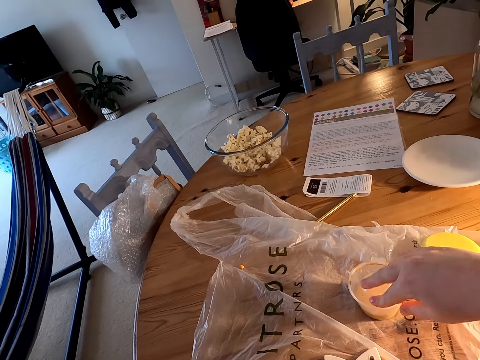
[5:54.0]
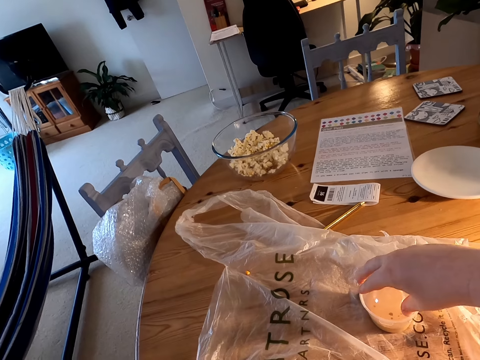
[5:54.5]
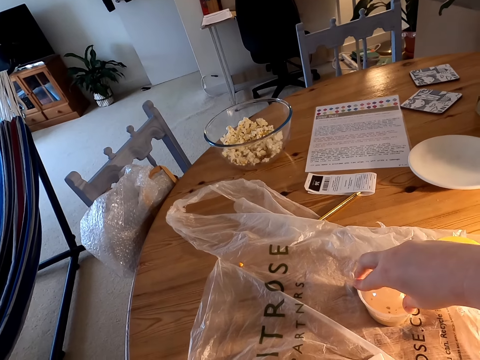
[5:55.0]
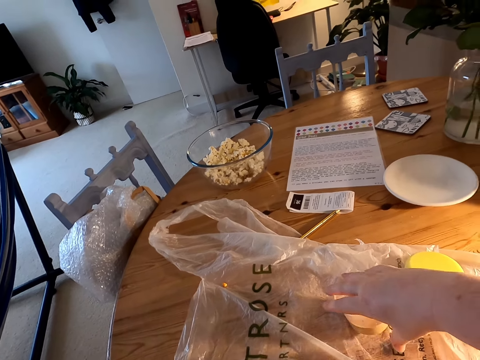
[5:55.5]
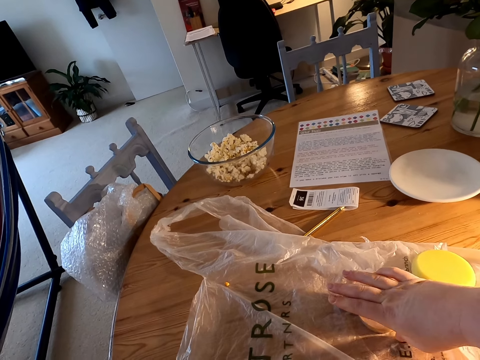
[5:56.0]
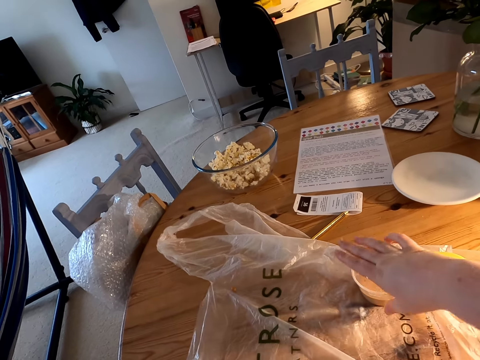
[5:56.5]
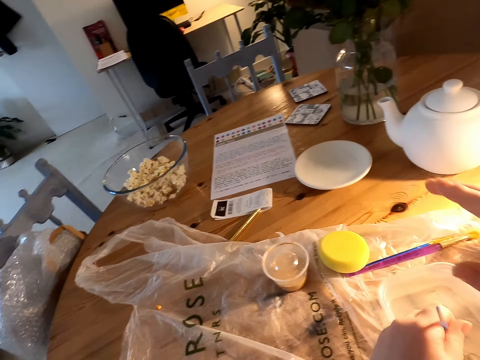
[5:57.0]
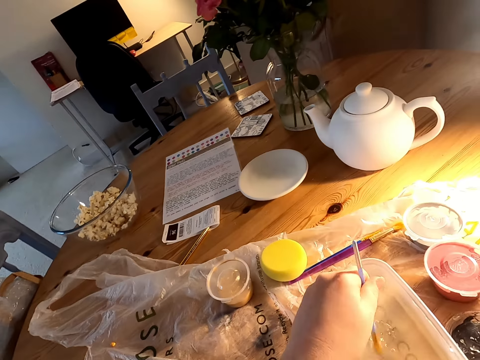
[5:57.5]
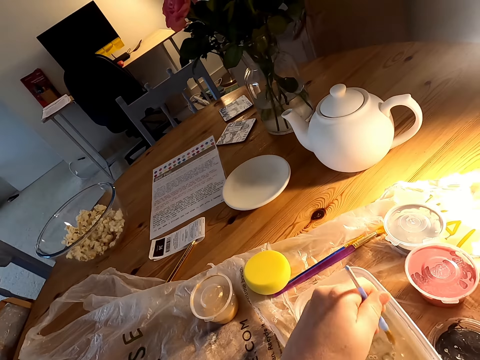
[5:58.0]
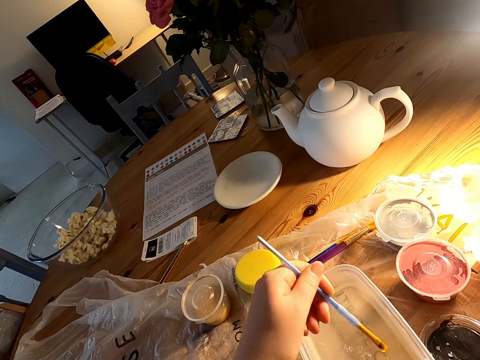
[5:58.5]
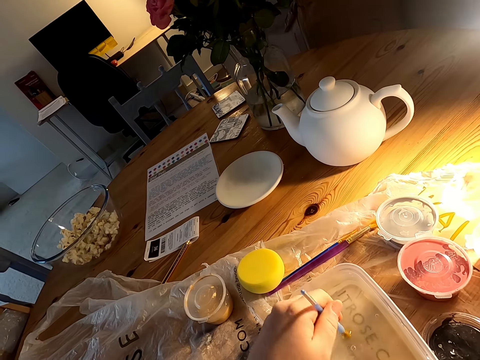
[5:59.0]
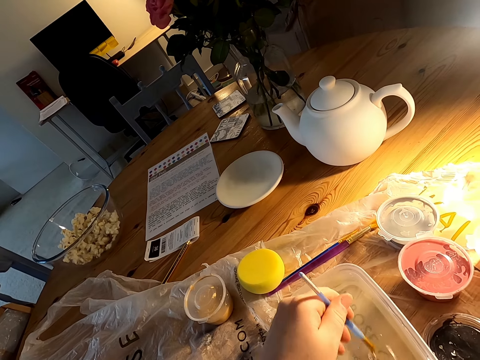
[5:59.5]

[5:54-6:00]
The camera wearer adjusts a lid on a tin. They move the tin on a table. They rinse a paint brush in a can.

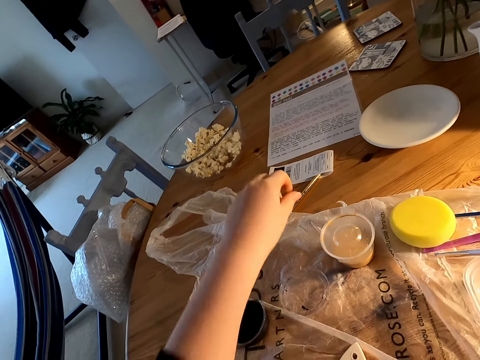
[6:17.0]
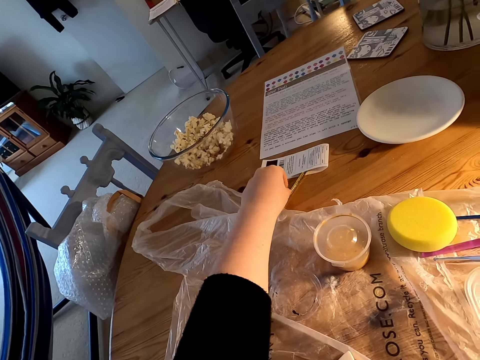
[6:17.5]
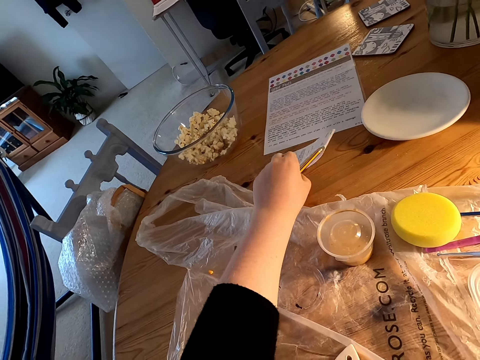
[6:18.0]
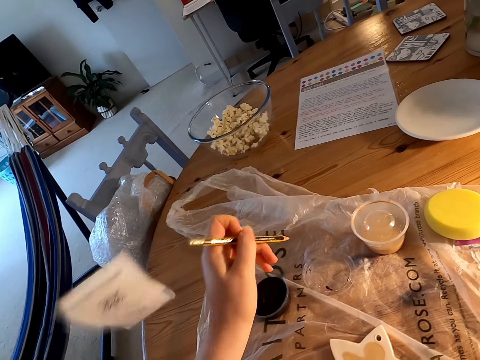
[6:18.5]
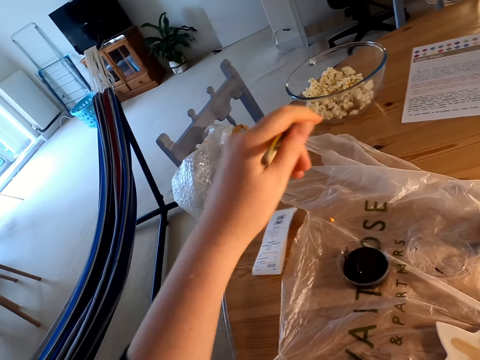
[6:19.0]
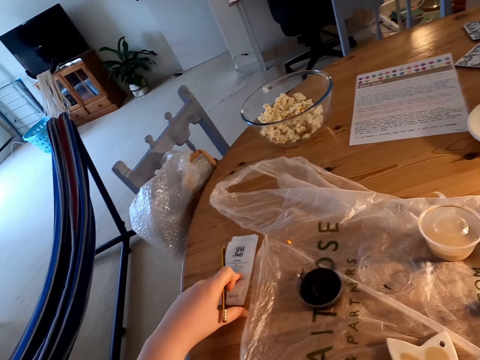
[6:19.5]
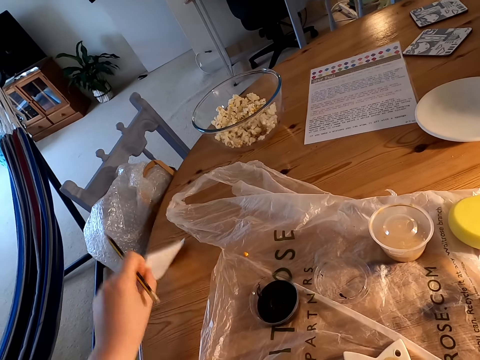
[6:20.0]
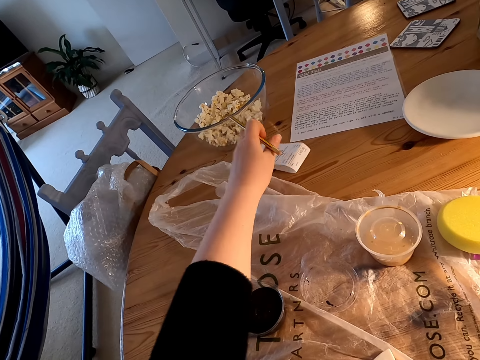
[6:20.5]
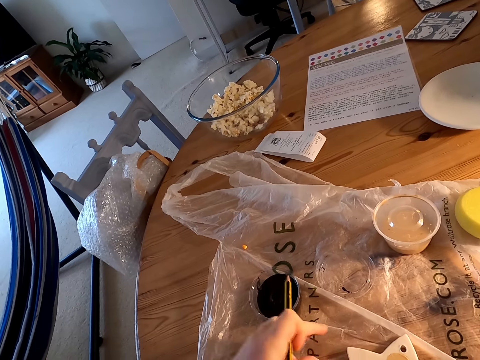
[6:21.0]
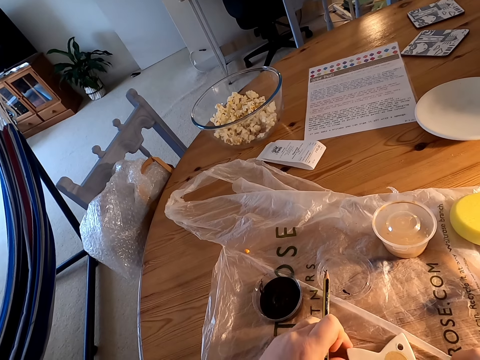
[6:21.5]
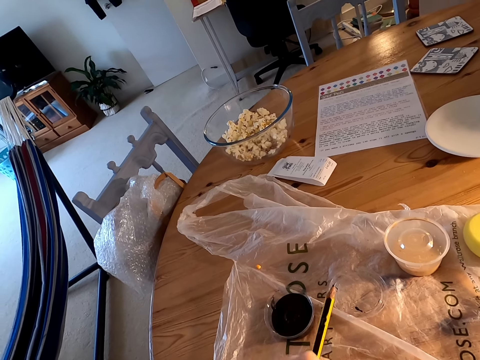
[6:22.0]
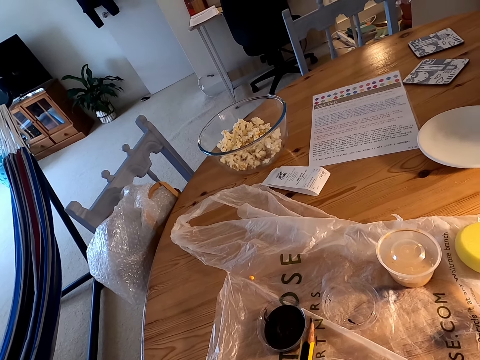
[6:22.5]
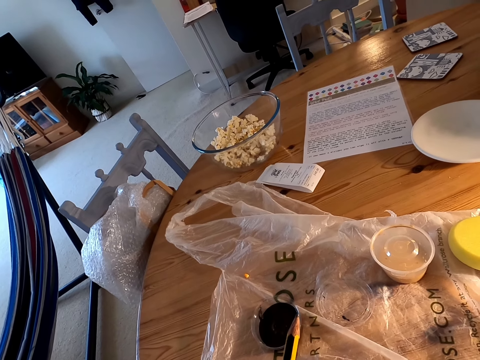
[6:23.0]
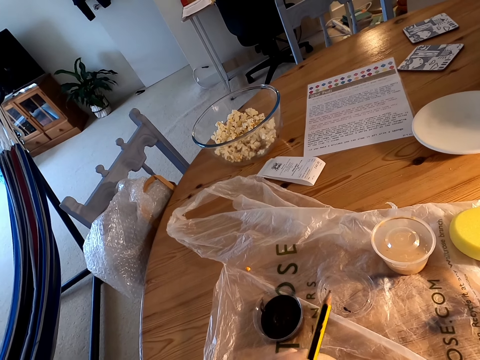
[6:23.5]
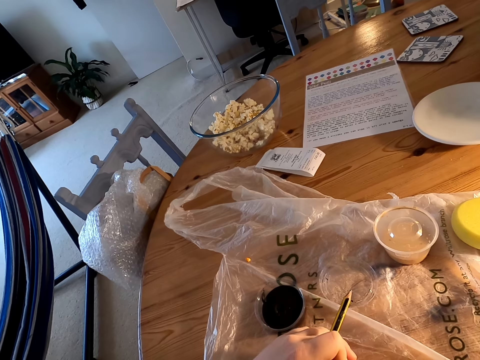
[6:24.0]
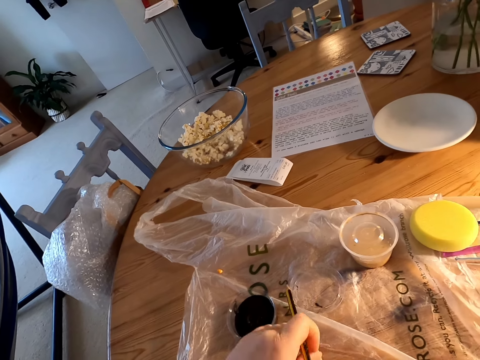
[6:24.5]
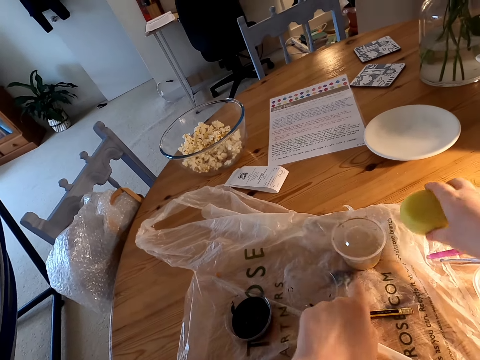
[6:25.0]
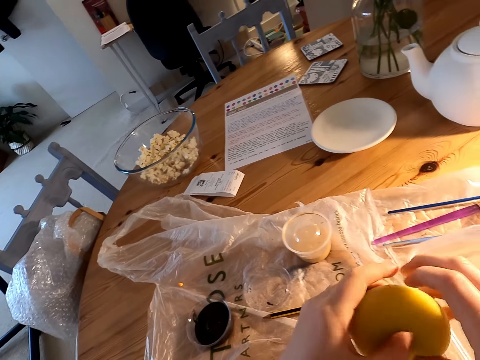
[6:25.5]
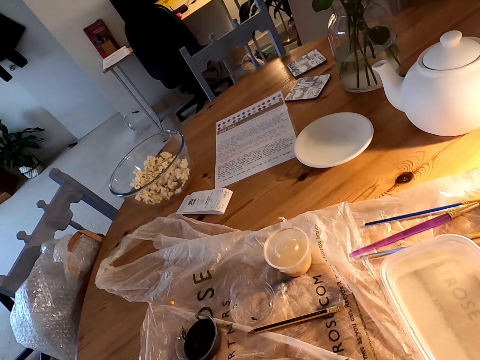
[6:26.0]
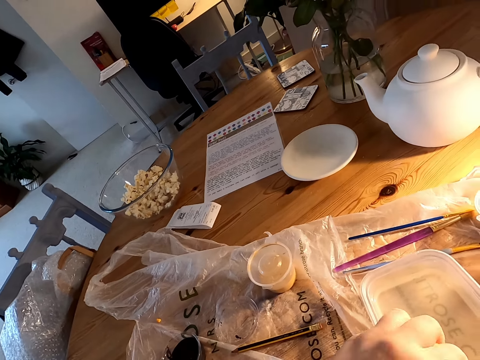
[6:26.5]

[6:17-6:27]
The camera wearer picks up a pencil with the left hand. They pick up a paper with the left hand. They place the paper on the table with the left hand. They pick up a porcelain. They look around a room. They look down. They pick up a sponge with the right hand.

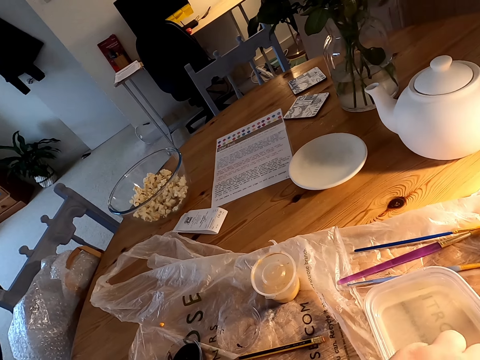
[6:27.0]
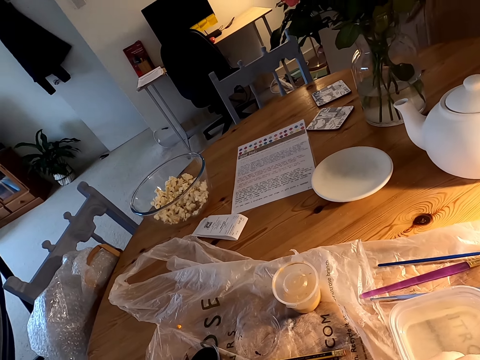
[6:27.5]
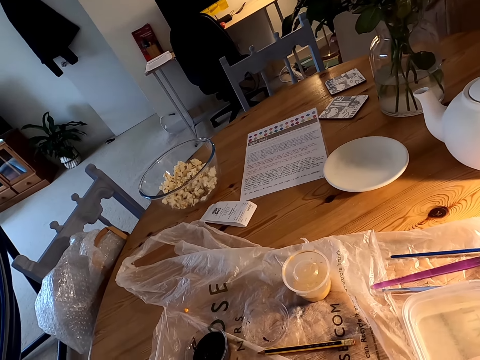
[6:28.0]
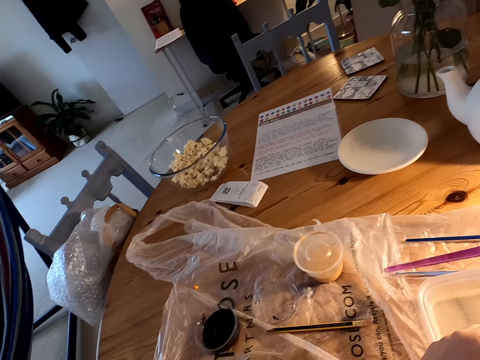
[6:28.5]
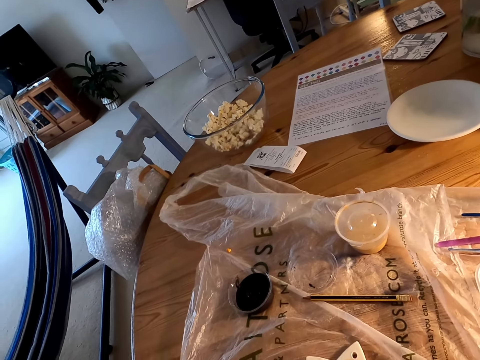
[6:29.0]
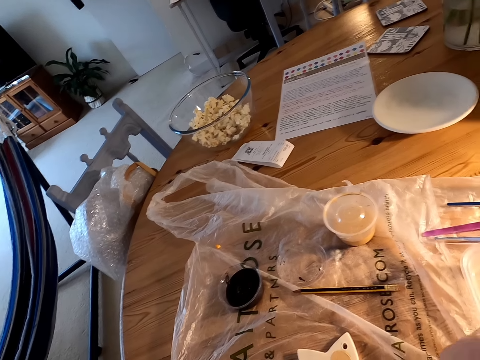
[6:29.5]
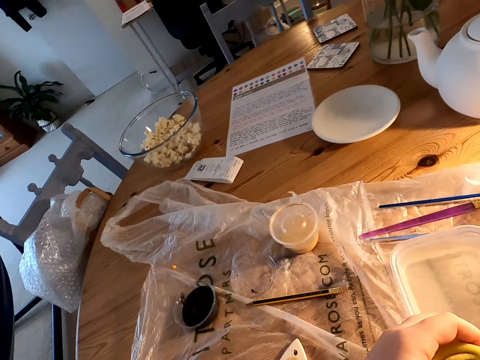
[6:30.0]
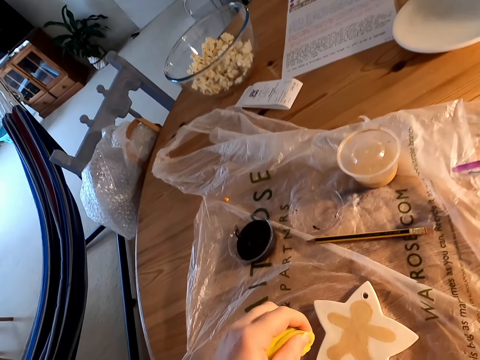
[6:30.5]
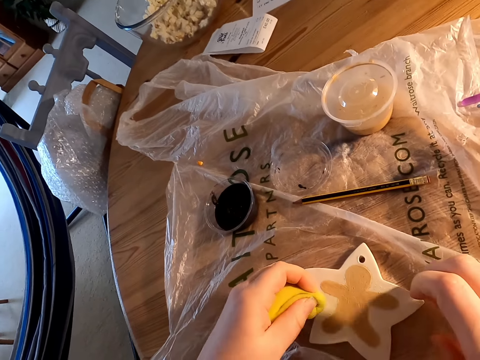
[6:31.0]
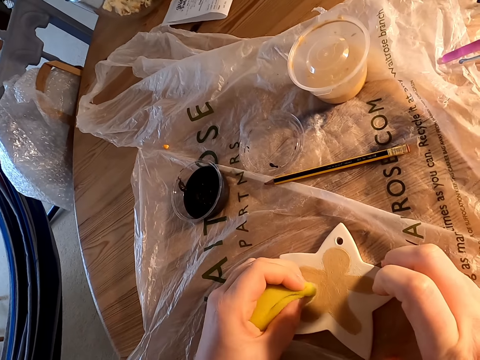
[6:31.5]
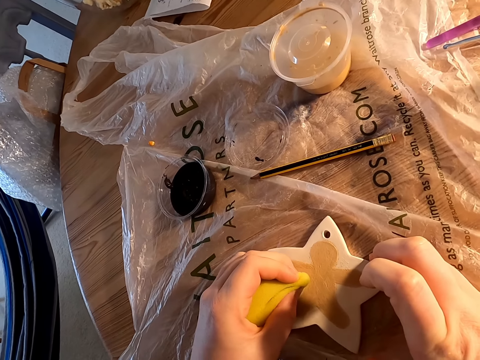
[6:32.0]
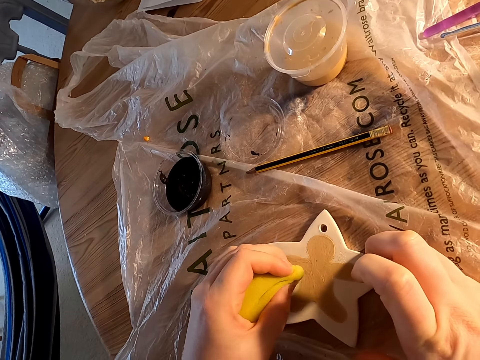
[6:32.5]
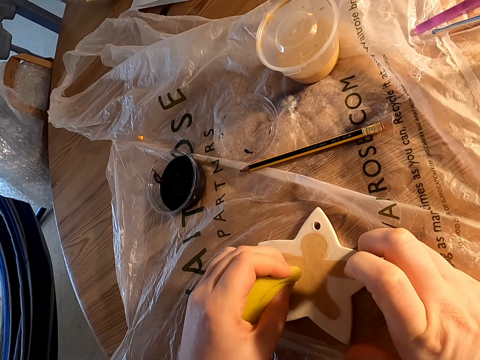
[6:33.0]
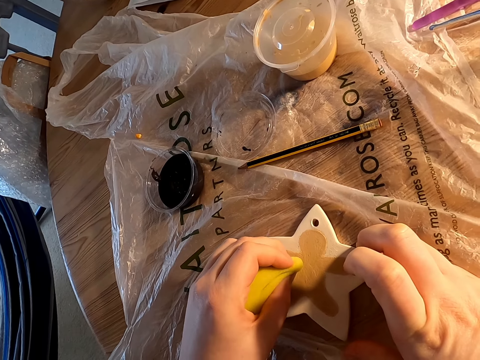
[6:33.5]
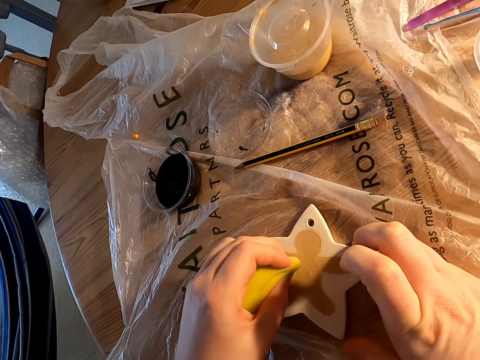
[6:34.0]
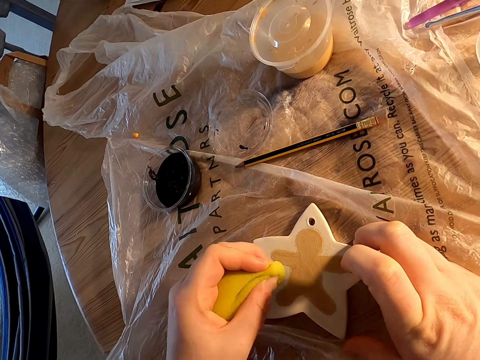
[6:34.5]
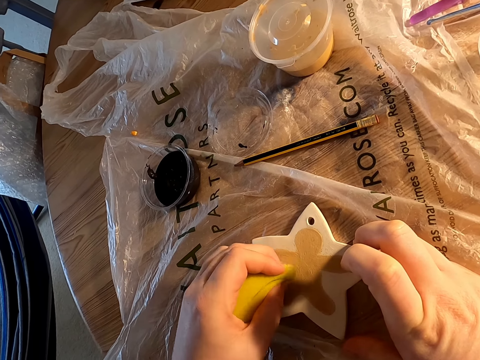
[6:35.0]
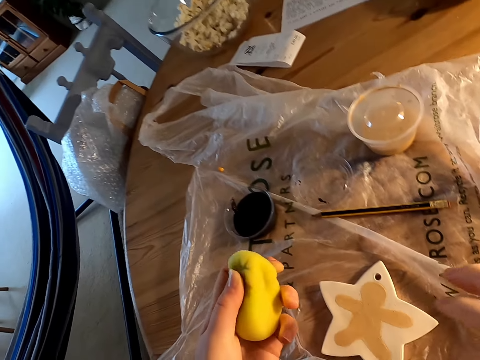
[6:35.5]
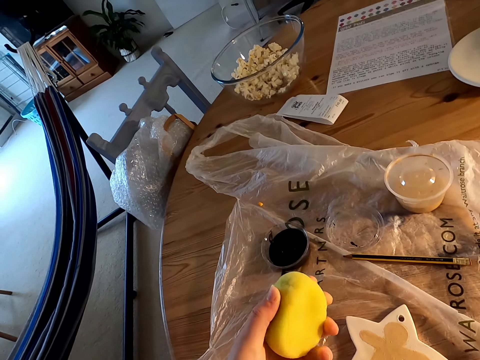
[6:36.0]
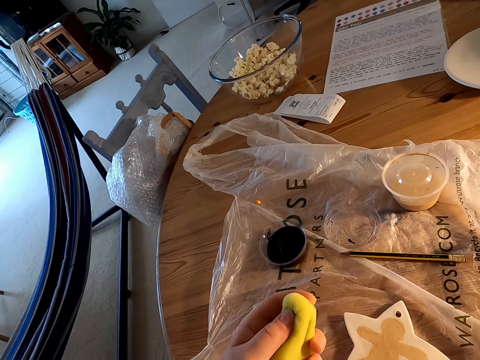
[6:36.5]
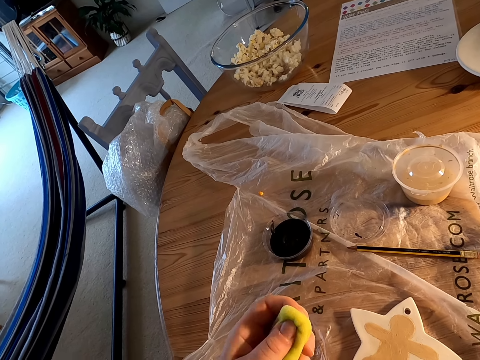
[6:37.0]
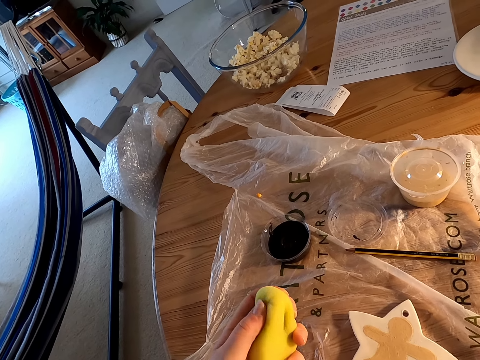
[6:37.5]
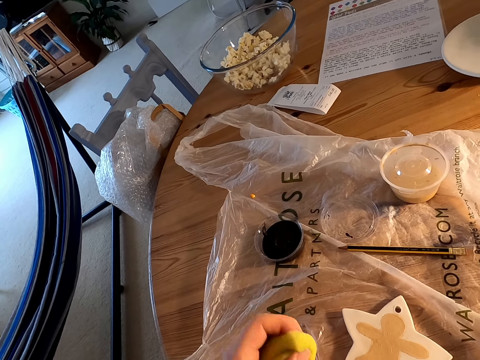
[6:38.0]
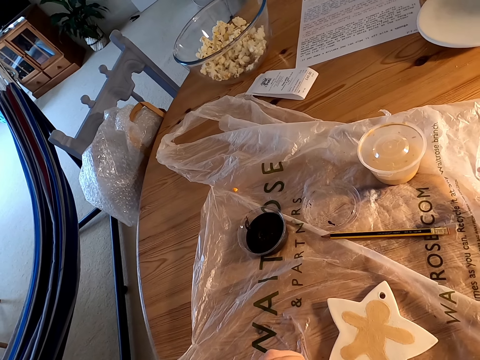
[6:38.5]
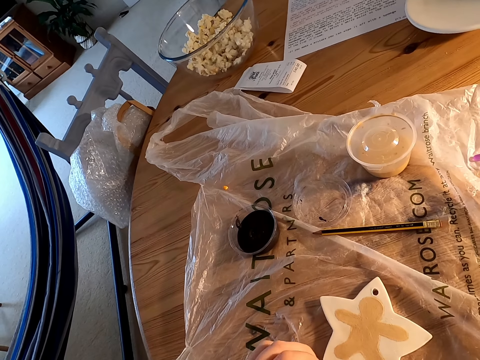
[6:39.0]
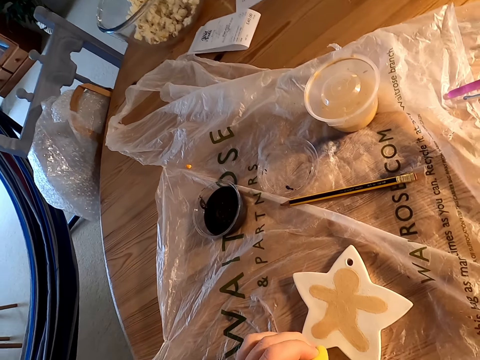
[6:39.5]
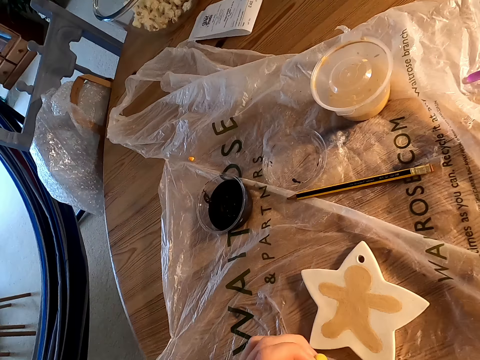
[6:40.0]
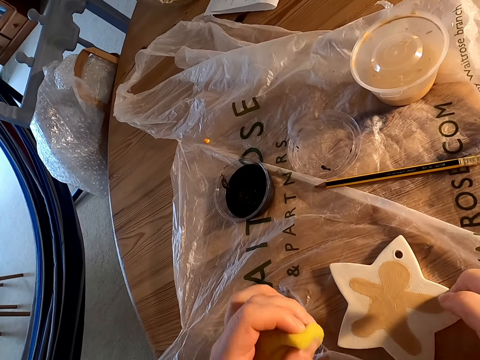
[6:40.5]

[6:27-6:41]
The camera wearer dips a sponge in water. She looks around a room. She looks down. She wipes a porcelain with the sponge. She rubs the drawing with the sponge. She adjusts the sponge on her hands. She presses the sponge with her left hand. She wipes the porcelain with the sponge.
